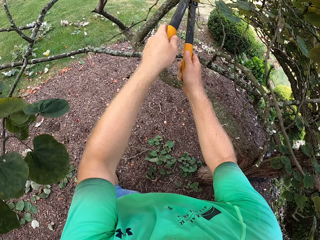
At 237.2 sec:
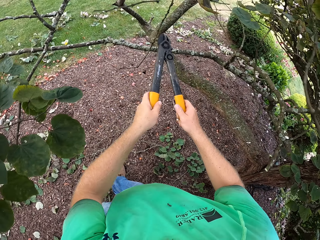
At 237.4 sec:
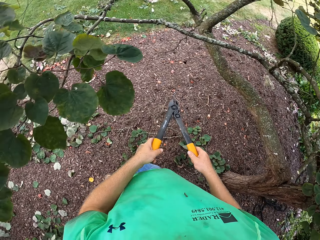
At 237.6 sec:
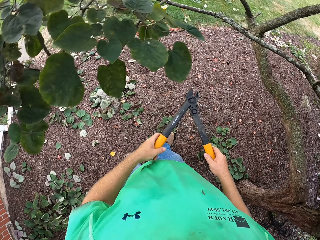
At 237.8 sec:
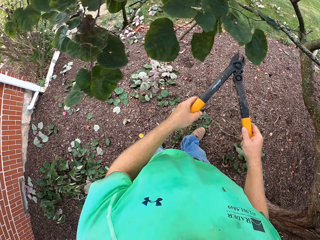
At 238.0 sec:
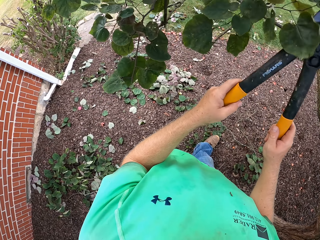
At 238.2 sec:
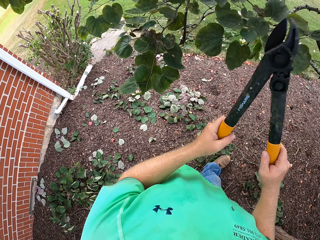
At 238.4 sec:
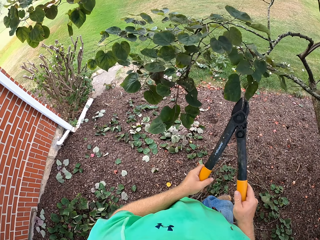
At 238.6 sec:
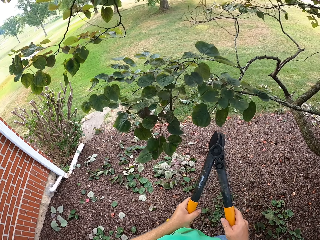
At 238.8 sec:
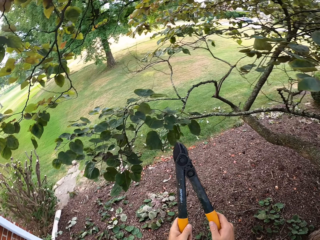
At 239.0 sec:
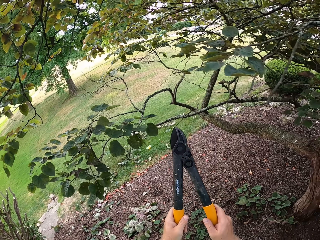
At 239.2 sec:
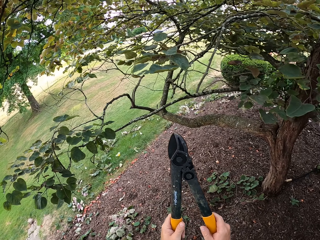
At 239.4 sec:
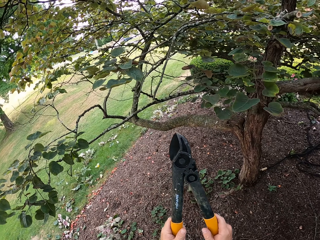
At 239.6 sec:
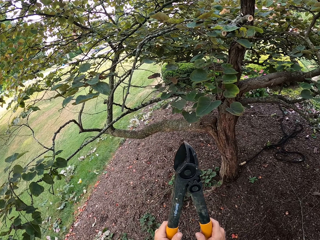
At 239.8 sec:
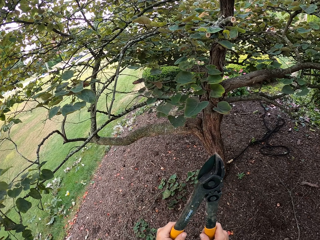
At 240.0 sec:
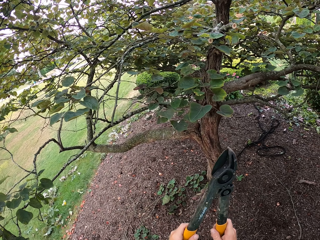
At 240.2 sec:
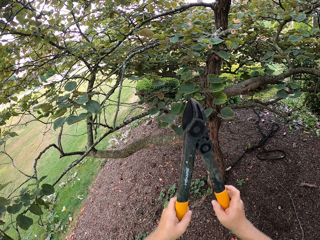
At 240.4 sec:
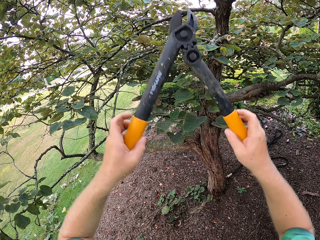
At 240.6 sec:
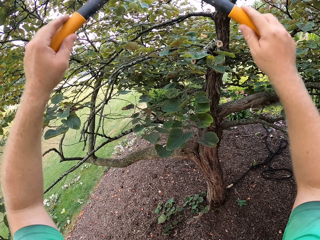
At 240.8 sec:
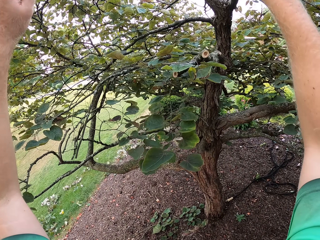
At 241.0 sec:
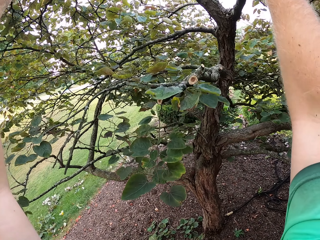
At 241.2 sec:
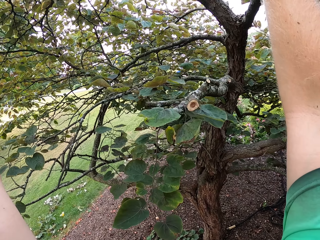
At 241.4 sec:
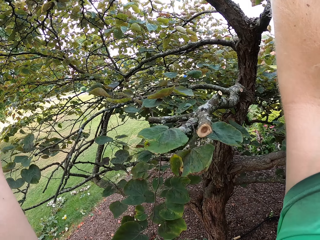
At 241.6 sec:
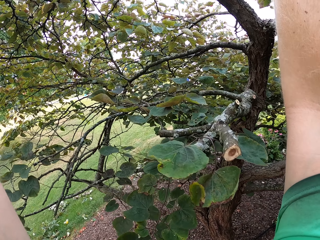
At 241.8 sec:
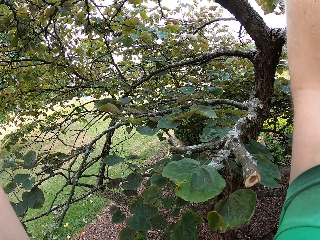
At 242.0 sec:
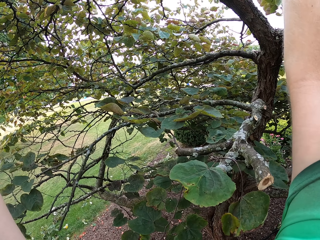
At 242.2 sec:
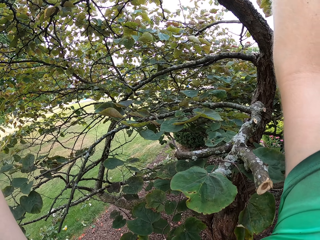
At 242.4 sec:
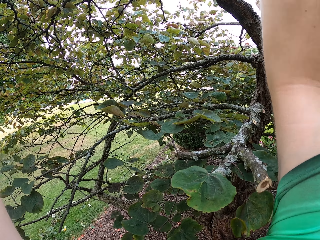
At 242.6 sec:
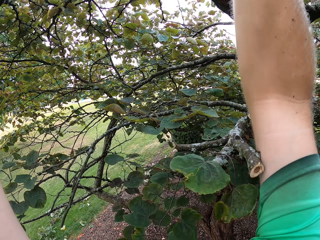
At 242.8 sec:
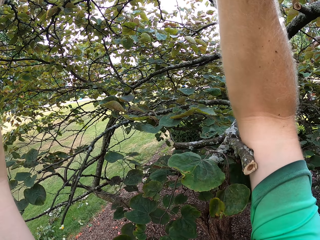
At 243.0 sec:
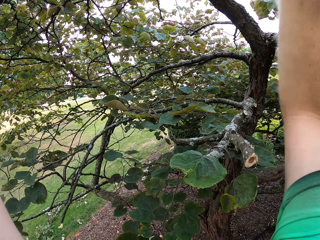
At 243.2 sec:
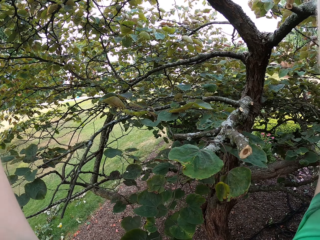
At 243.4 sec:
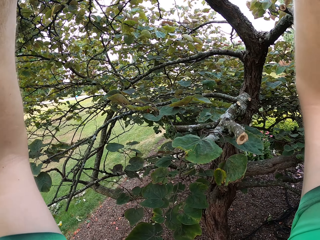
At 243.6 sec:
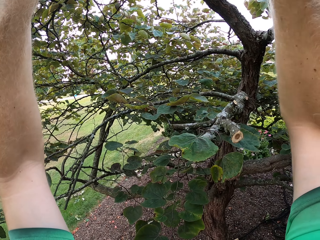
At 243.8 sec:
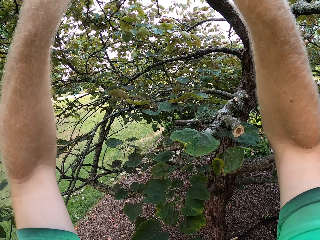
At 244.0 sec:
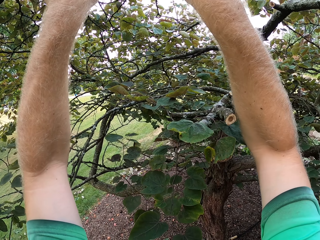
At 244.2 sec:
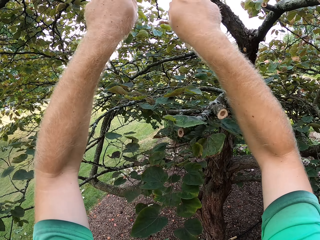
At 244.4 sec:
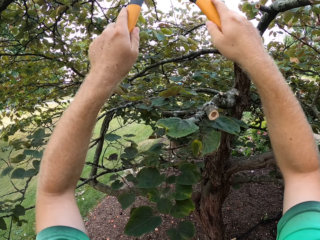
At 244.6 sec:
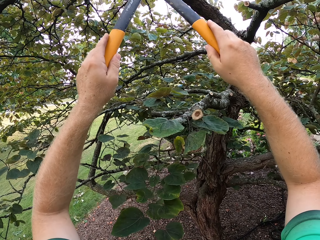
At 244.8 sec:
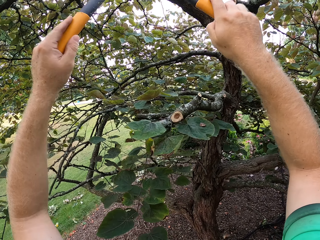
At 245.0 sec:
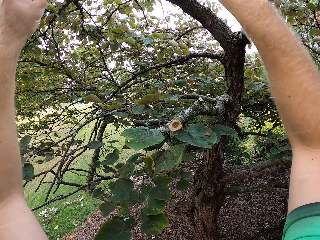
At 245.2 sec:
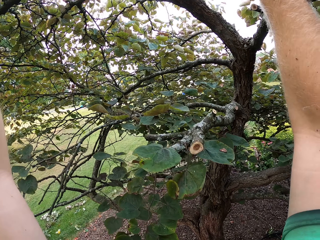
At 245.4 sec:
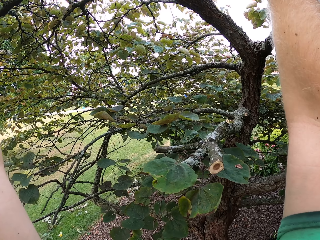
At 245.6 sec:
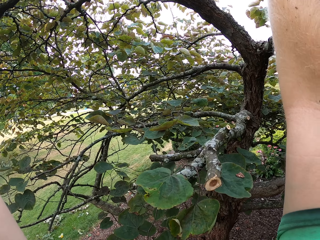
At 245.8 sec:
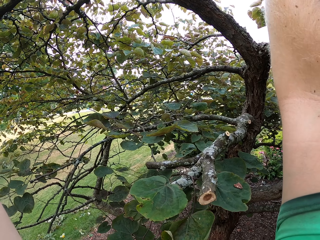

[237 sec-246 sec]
The camera wearer hits a leaf on the tree with the garden shear in both hands. He cuts some branches on the tree with the garden shear in both hands.

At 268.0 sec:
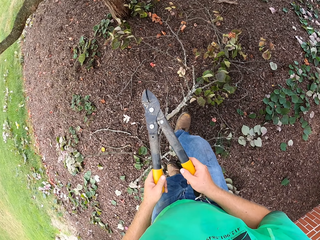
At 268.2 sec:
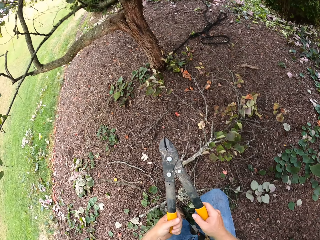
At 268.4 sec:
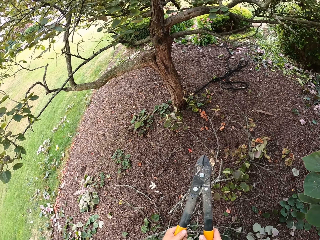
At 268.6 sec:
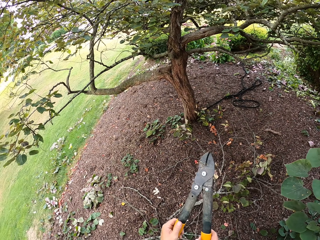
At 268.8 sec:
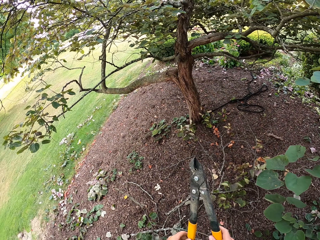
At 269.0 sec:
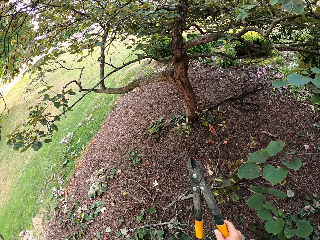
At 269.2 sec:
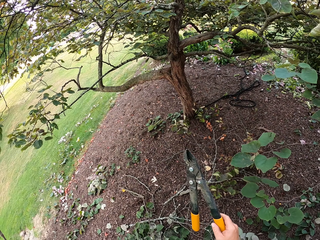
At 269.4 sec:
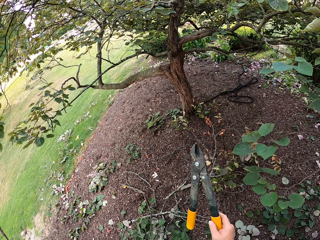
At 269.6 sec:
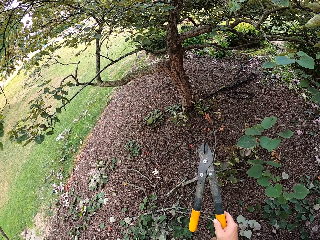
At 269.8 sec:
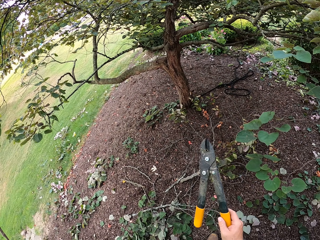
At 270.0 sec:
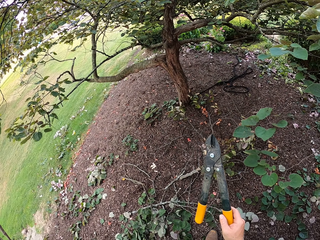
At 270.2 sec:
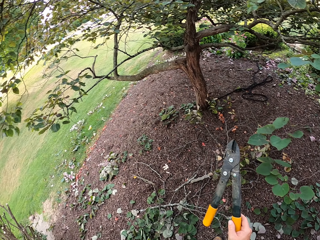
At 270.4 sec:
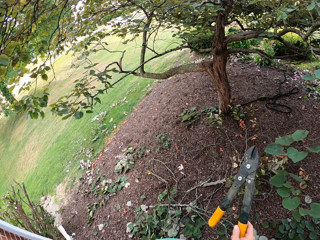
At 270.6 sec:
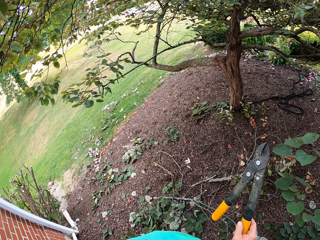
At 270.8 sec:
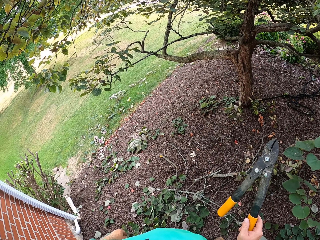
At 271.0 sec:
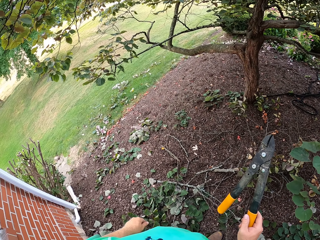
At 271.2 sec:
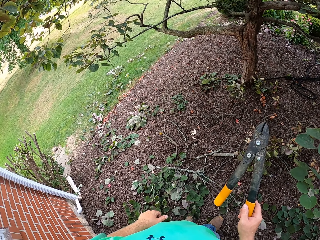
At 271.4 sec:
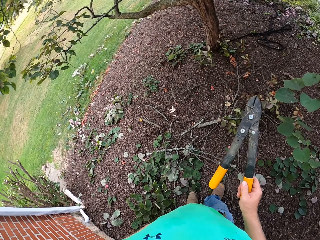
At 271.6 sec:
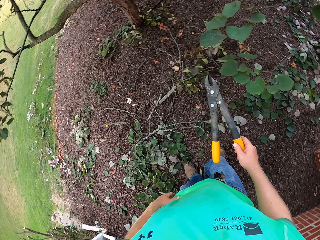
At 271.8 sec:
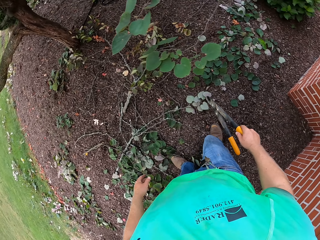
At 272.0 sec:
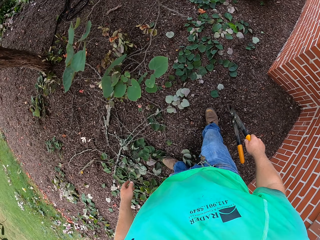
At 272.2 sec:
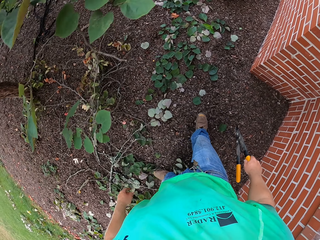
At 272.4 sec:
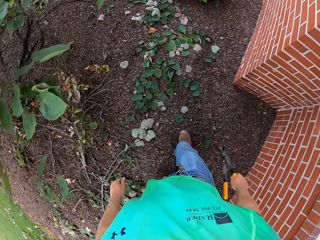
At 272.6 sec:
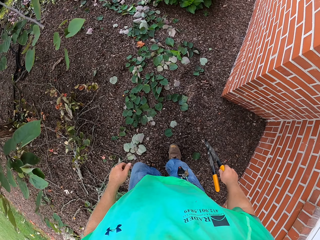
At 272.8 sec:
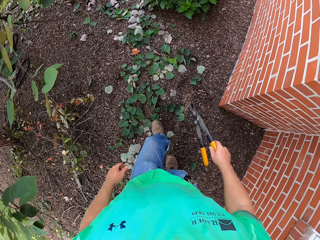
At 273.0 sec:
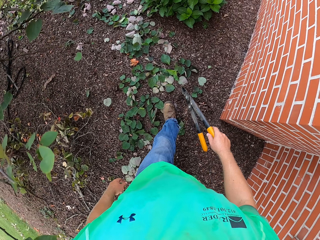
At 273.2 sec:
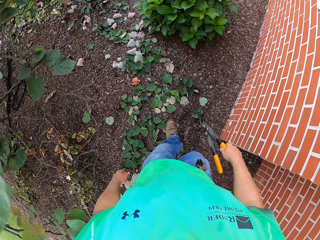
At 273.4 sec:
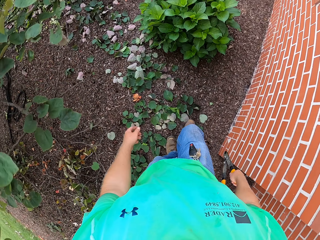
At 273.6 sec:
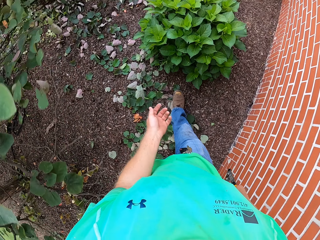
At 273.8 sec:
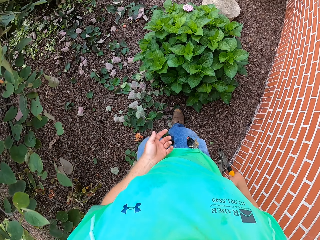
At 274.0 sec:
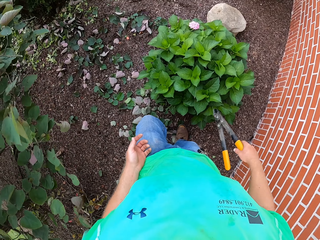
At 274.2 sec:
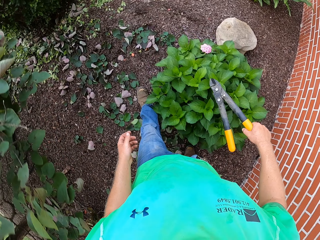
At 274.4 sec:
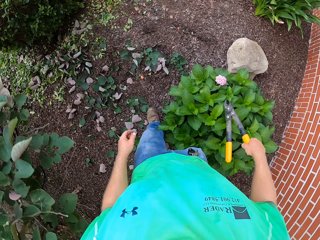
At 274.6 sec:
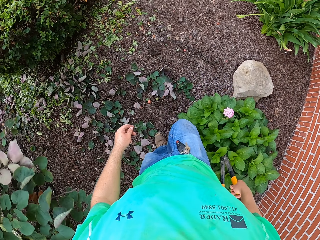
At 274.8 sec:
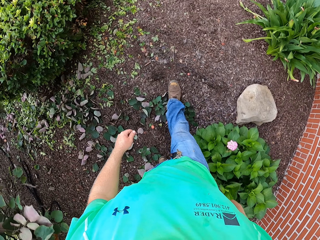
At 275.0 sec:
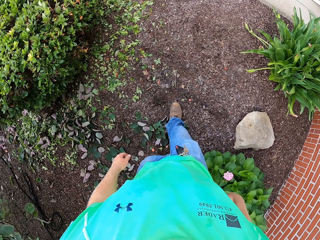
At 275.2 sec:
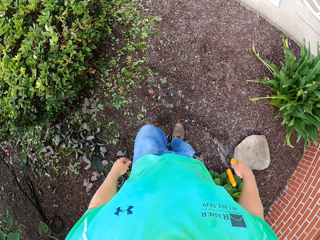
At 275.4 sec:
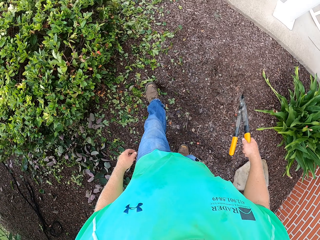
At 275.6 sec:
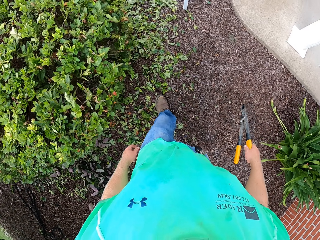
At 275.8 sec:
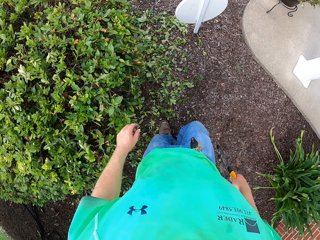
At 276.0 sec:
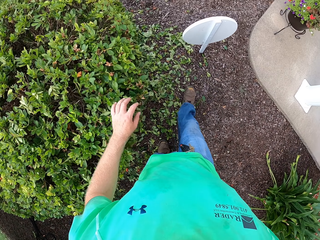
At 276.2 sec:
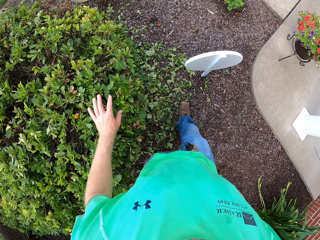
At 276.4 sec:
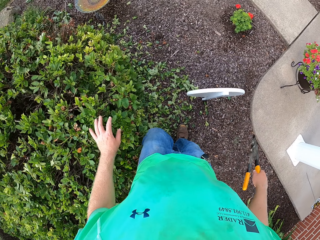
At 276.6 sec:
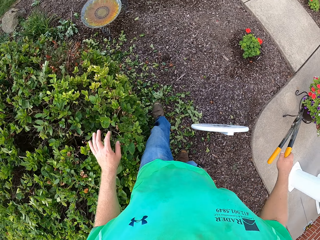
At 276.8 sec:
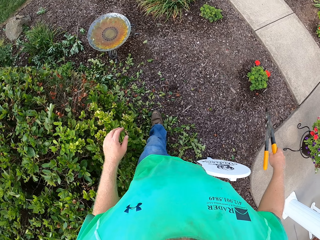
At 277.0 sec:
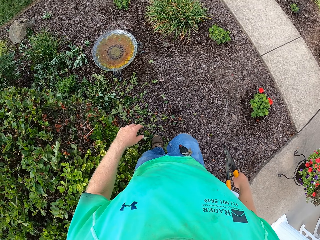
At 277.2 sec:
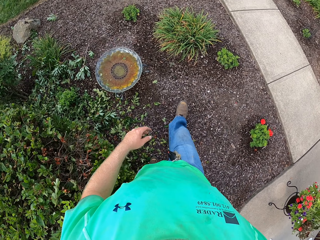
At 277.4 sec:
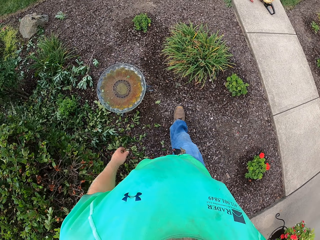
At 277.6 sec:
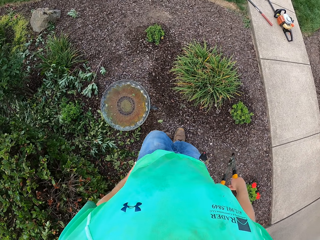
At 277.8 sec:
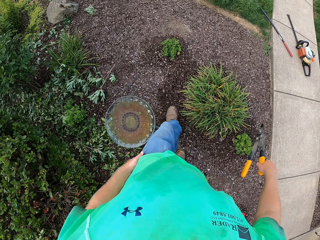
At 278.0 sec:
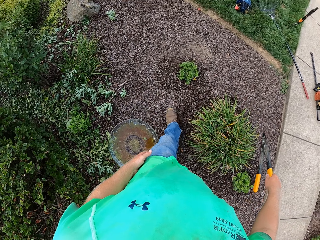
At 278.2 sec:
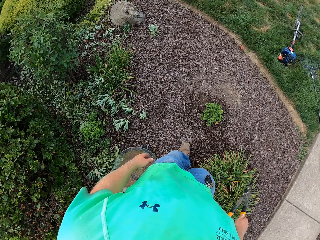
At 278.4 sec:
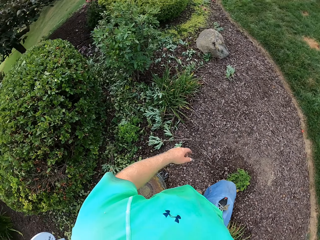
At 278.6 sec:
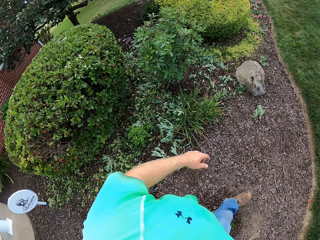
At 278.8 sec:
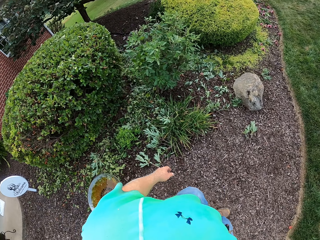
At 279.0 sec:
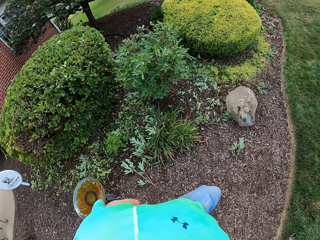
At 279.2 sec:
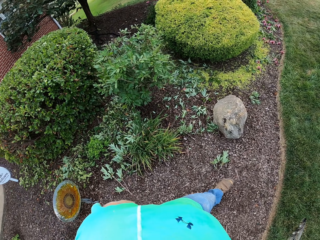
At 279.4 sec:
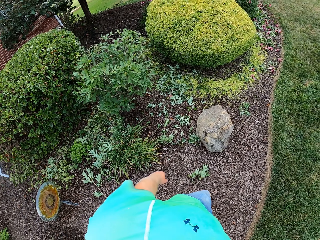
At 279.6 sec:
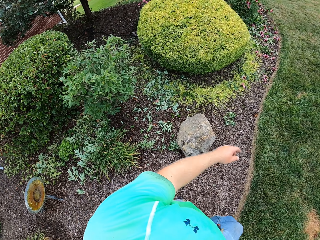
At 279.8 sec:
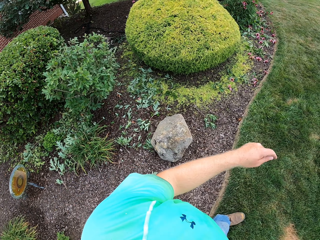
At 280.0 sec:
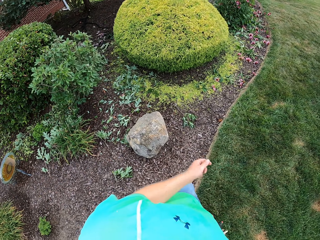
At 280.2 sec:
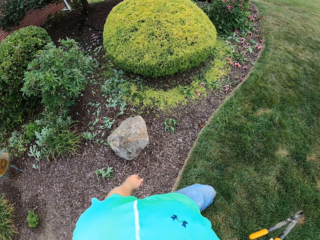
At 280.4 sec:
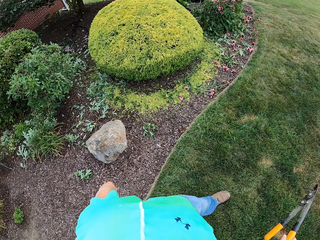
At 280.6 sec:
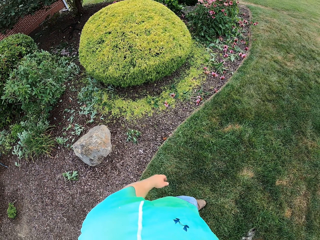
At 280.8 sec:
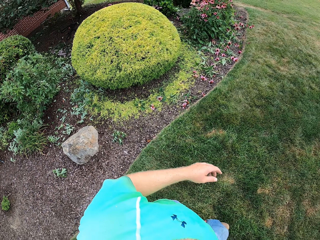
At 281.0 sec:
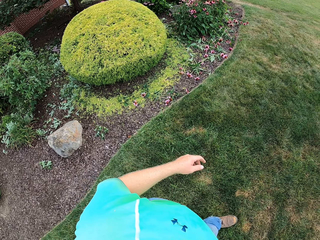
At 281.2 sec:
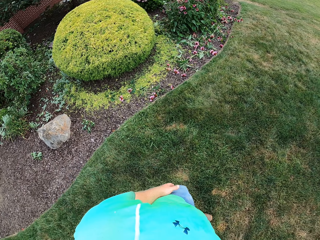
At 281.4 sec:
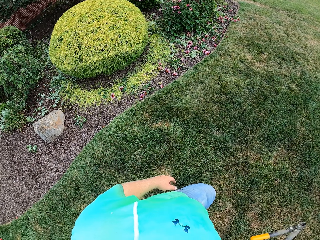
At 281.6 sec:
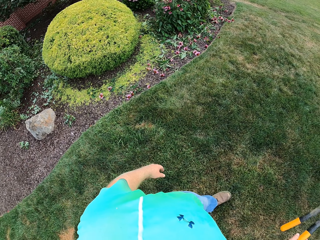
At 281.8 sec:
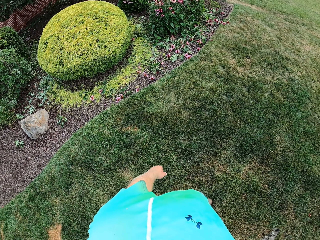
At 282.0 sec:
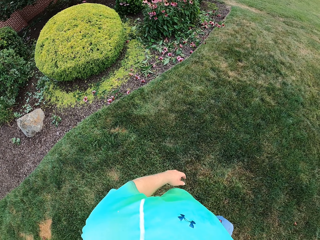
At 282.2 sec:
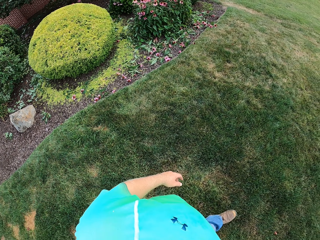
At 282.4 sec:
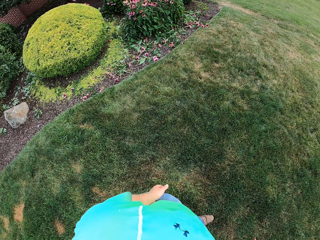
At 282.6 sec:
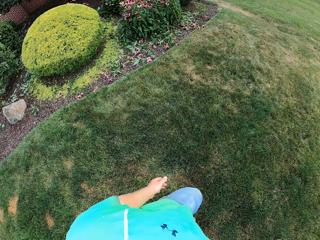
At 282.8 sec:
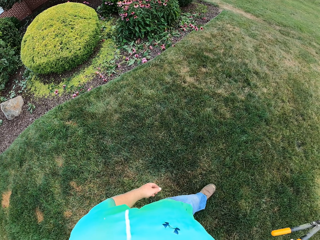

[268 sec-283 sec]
The camera wearer looks around. He walks around. He cleans his left hand on the shirt he is wearing.
